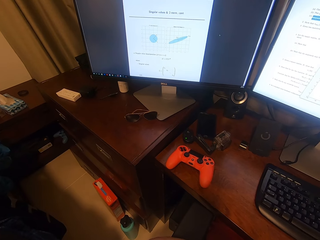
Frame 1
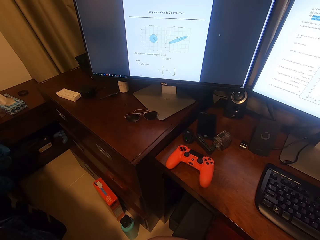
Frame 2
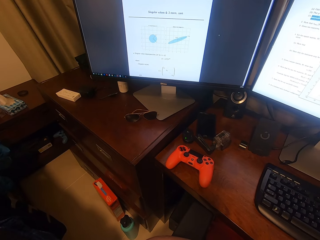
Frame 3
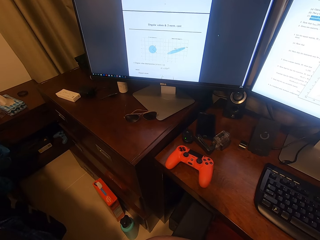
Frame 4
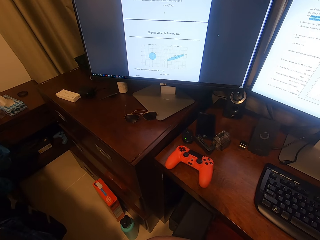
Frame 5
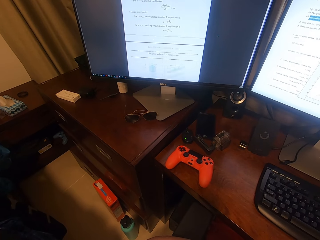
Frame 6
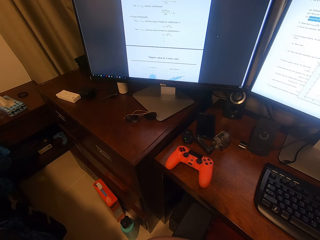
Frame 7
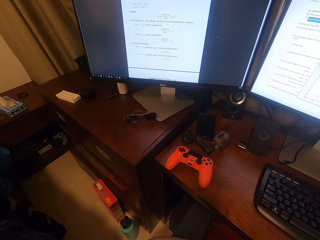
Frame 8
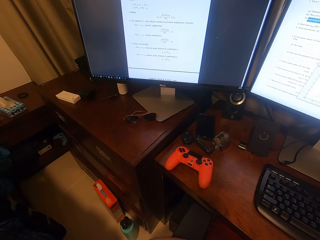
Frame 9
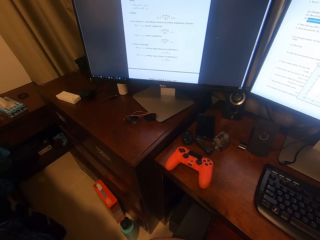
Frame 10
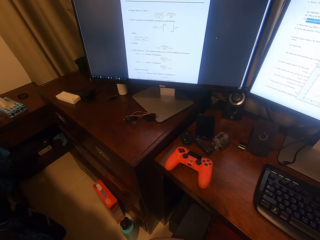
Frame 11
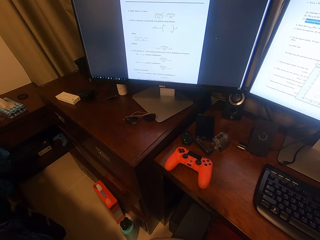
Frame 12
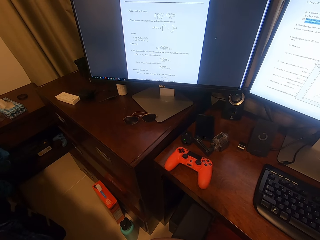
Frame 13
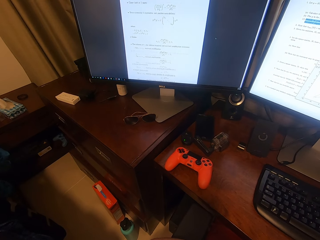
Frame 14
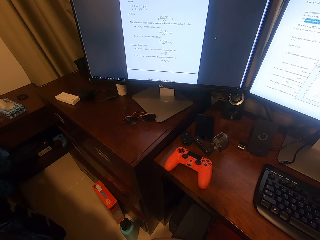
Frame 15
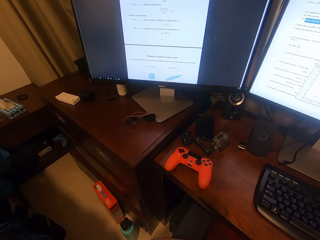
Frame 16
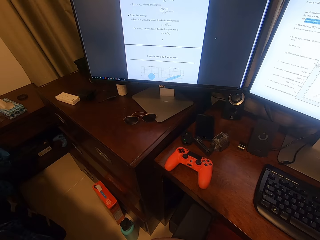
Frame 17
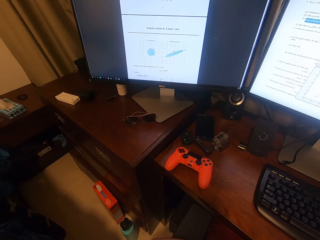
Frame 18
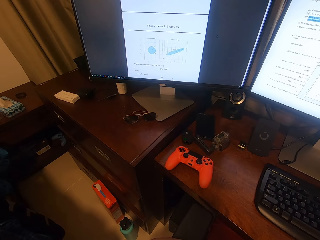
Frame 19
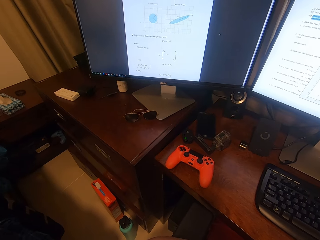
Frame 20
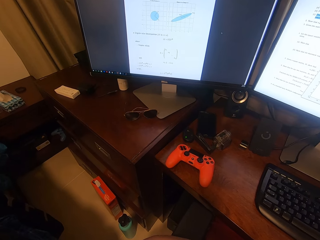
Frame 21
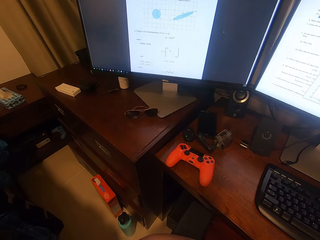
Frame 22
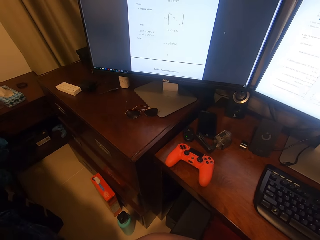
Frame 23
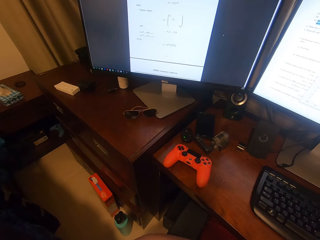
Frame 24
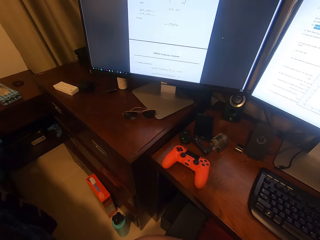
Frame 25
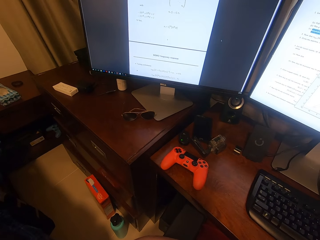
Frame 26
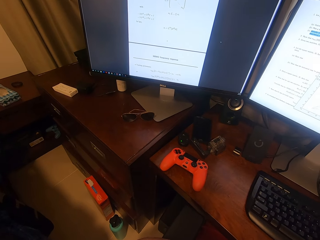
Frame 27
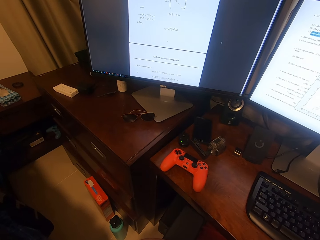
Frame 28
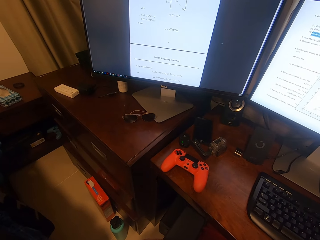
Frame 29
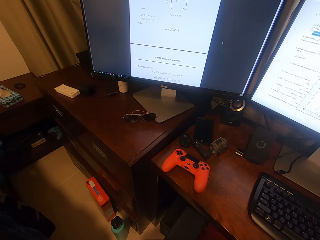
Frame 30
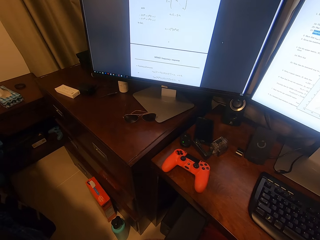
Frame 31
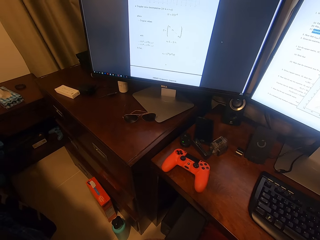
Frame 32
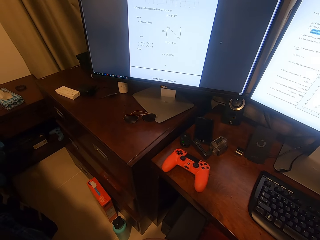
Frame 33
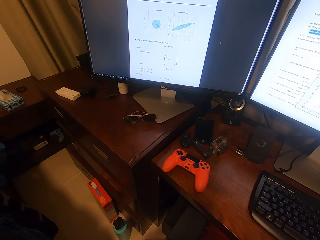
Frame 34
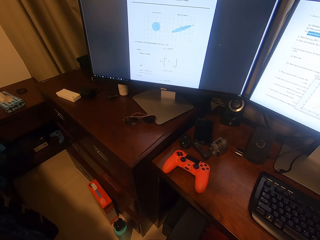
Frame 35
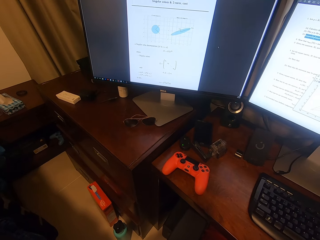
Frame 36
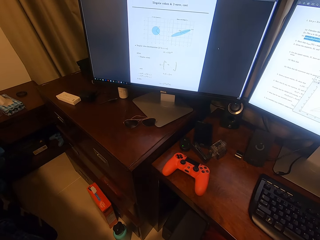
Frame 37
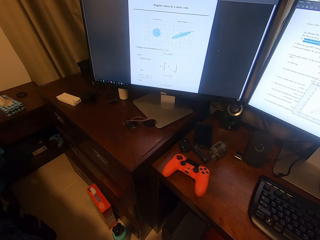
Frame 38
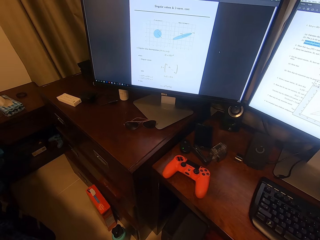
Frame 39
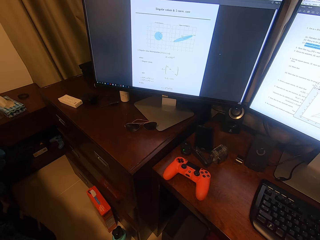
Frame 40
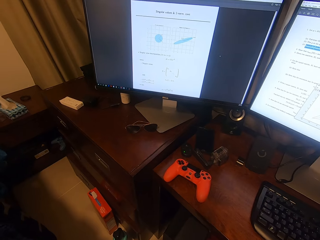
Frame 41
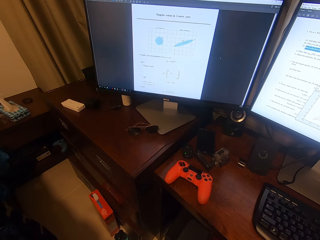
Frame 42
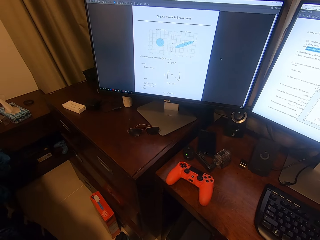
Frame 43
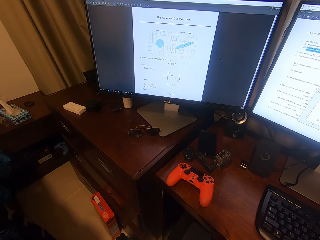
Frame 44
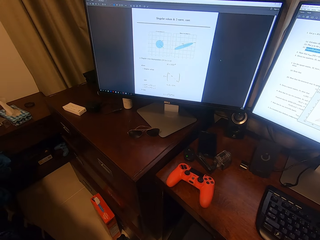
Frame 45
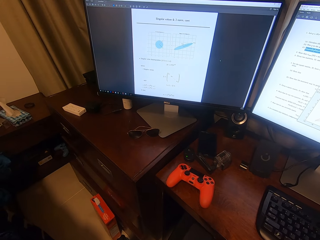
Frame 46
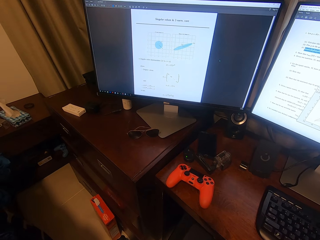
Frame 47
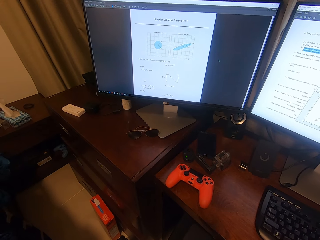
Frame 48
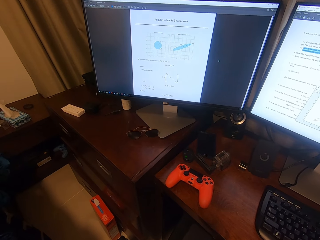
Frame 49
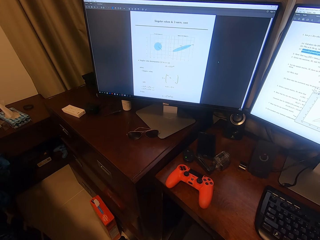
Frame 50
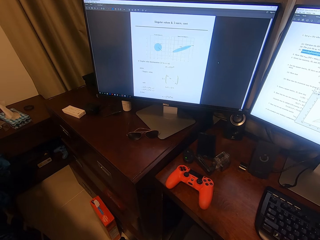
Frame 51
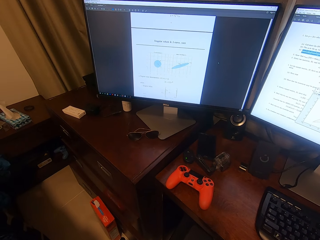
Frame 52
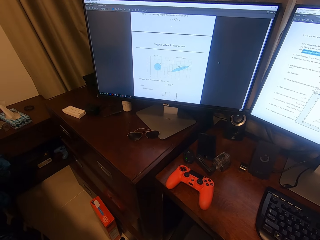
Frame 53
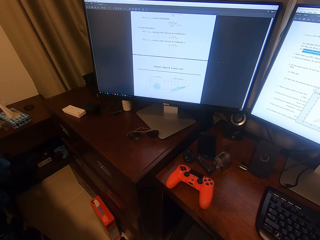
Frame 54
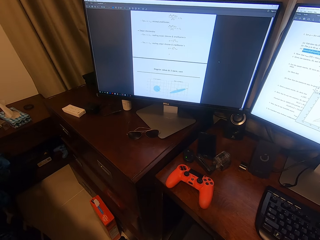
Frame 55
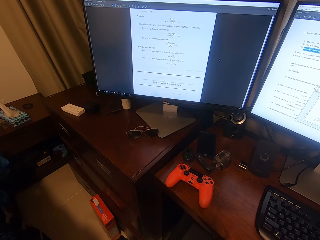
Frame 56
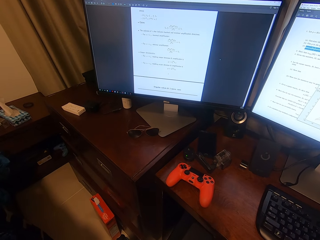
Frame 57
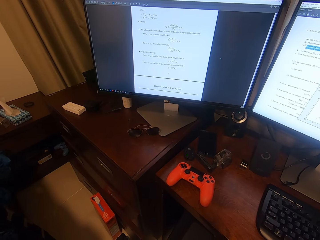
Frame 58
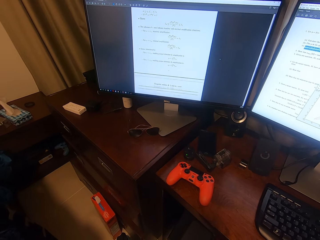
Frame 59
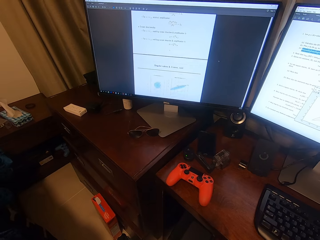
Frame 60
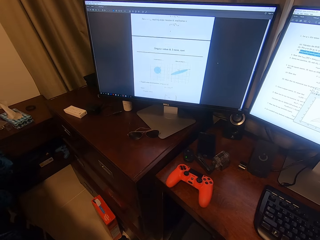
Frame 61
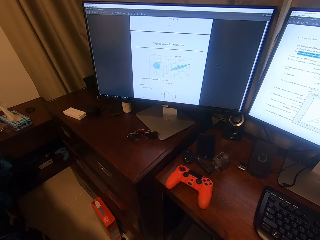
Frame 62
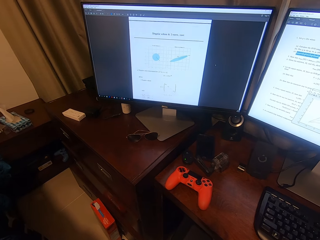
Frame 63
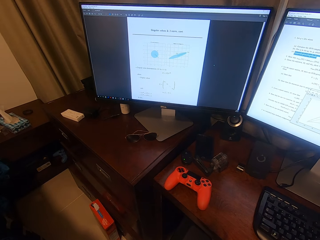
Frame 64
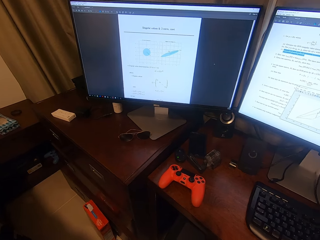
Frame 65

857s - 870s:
The camera wearer looks at a computer screen. They operate the computer with a mouse.

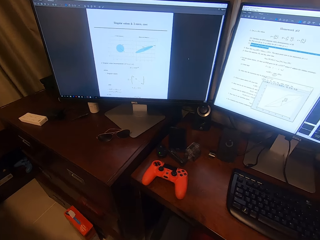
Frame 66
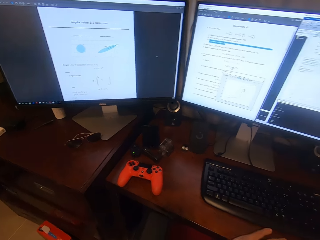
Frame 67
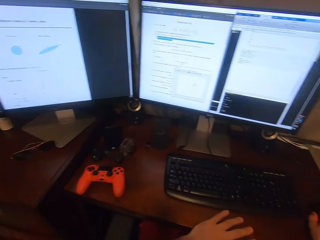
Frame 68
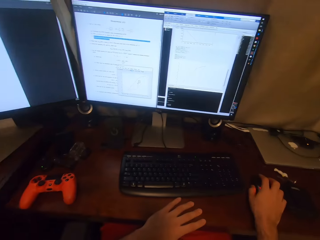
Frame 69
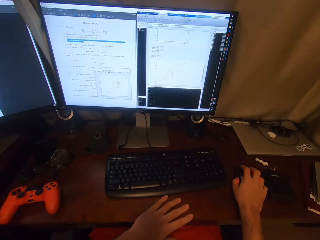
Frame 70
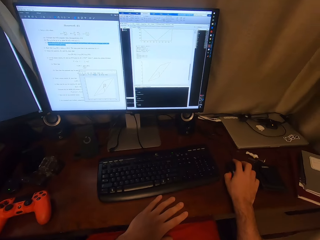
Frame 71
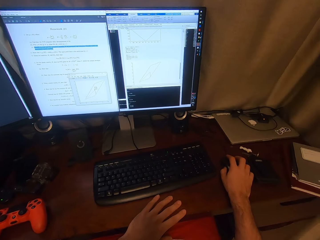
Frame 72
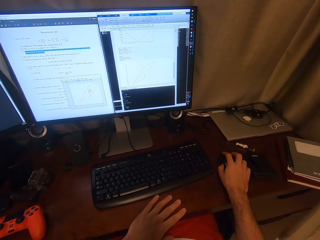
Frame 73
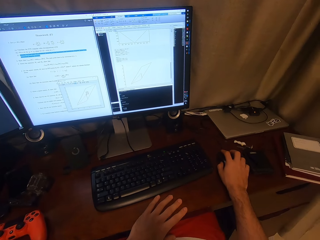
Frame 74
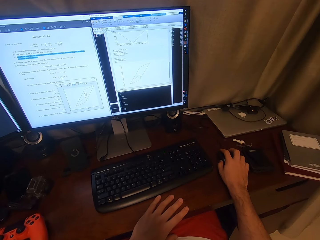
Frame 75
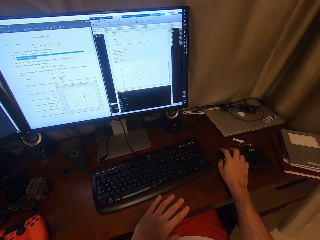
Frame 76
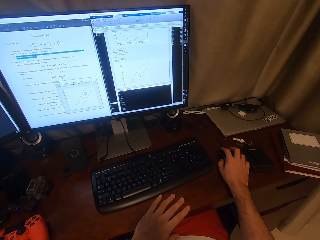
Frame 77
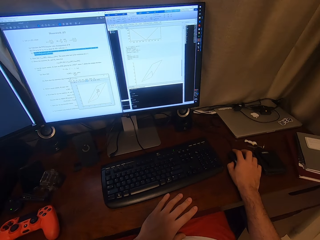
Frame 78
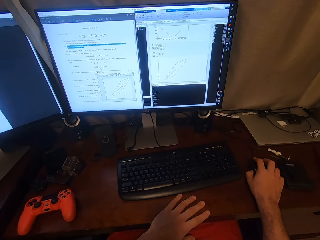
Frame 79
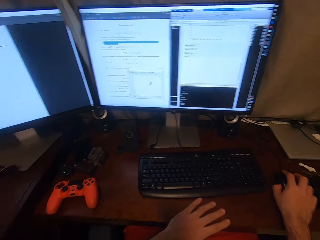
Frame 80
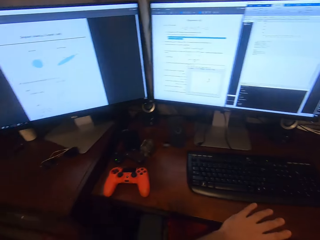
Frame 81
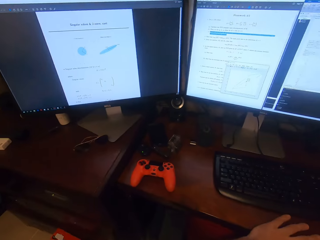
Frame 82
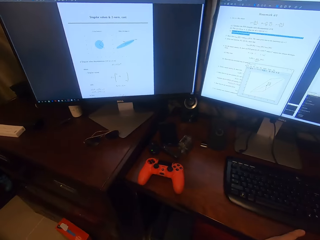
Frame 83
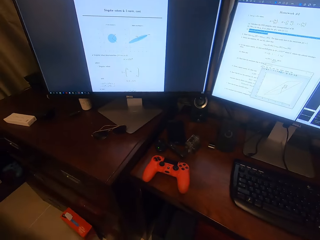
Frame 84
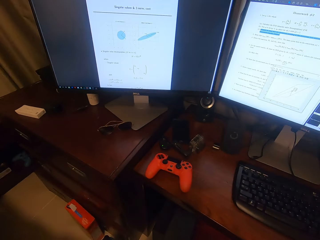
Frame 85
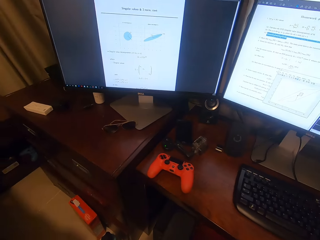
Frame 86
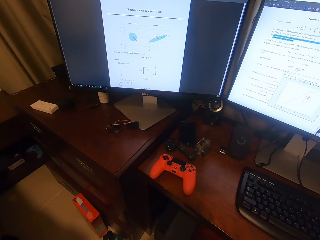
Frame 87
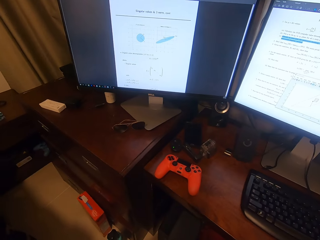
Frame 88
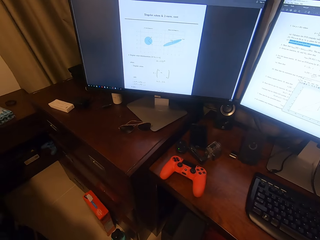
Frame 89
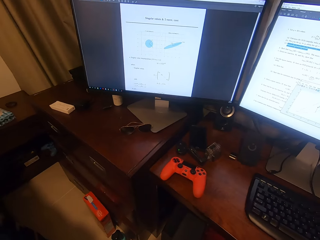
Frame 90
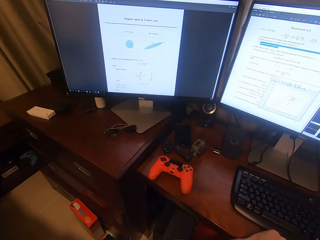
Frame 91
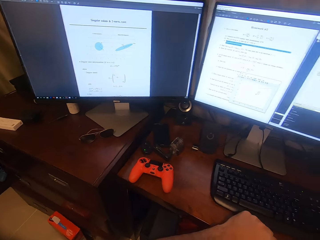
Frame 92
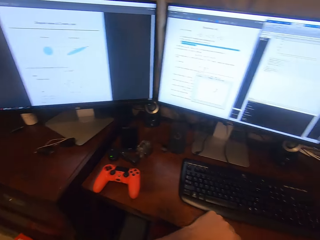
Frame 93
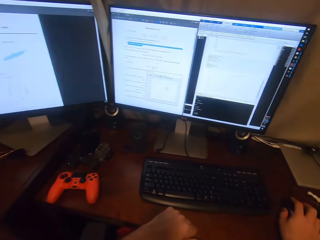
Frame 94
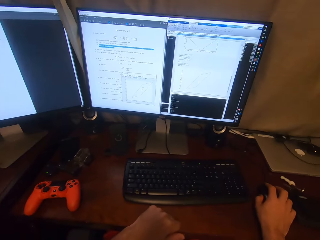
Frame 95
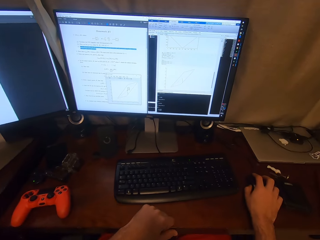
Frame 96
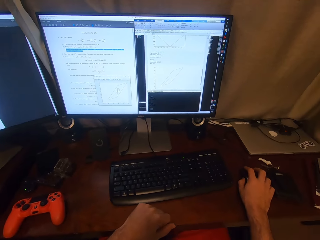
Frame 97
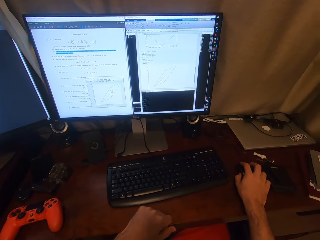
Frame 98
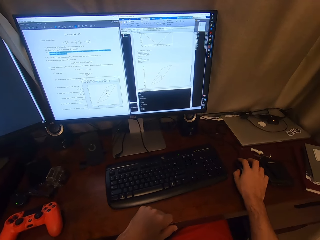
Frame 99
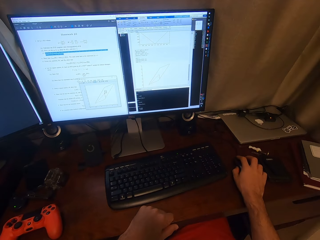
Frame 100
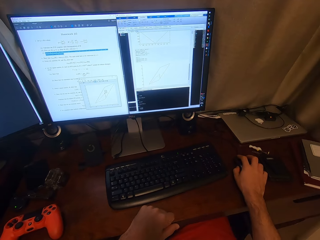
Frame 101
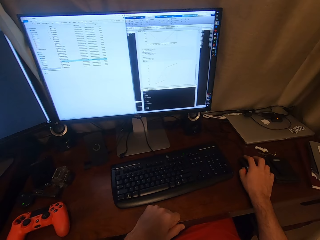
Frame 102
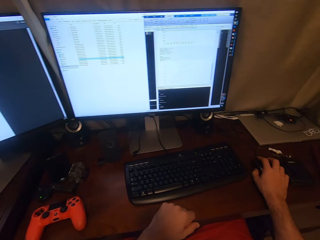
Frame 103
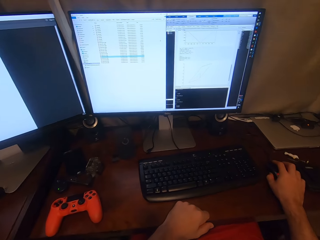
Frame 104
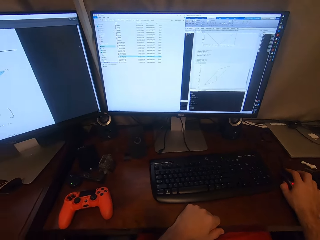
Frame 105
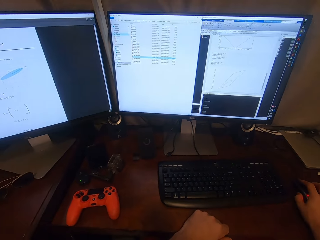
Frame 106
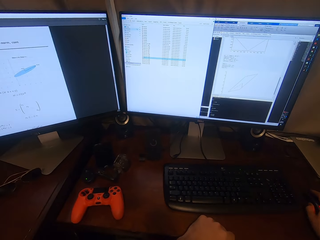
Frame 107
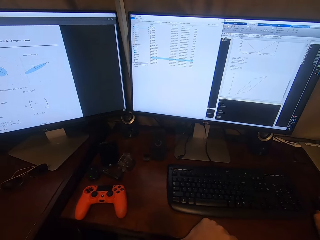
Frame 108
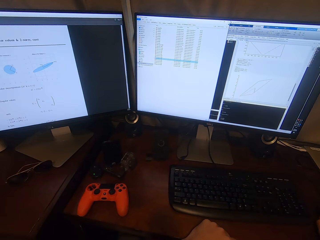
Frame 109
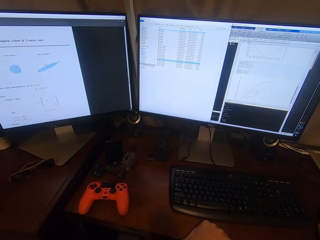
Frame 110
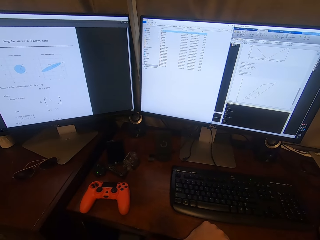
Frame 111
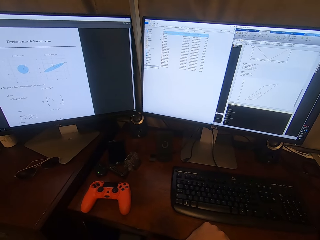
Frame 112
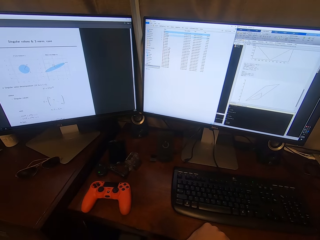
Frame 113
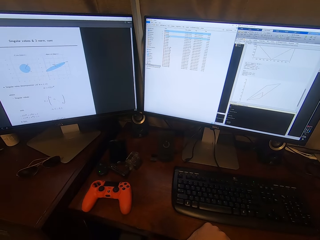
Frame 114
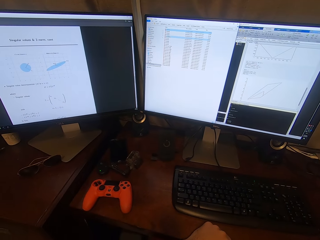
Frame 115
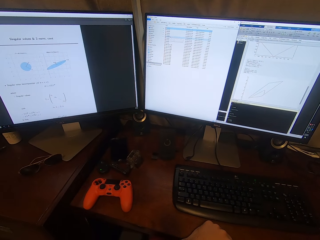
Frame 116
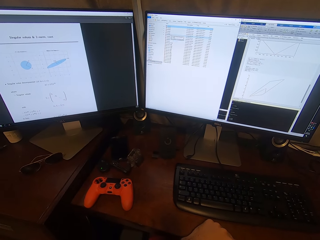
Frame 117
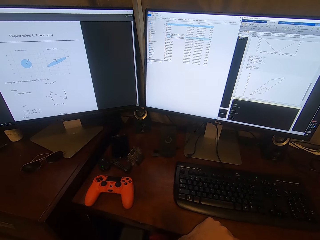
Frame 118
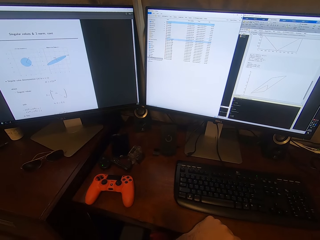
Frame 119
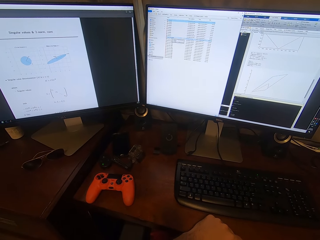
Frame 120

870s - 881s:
The camera wearer looks at a computer screen. They operate the computer with a mouse.
